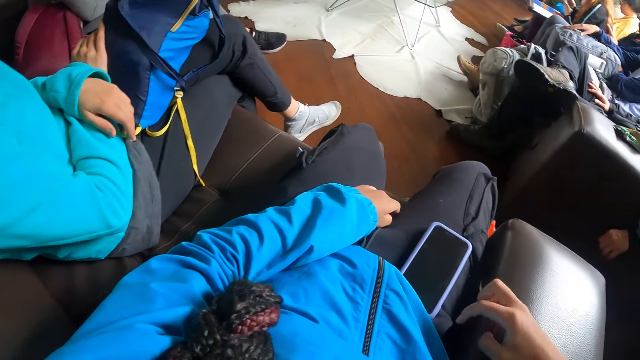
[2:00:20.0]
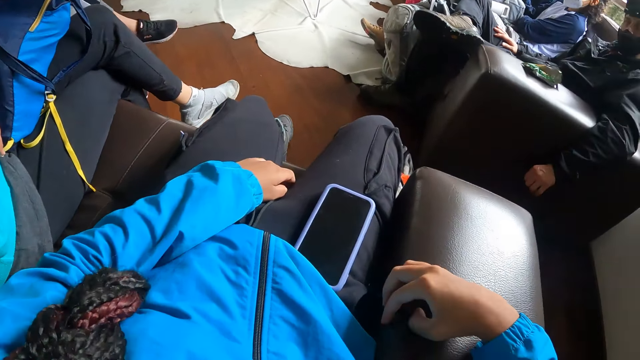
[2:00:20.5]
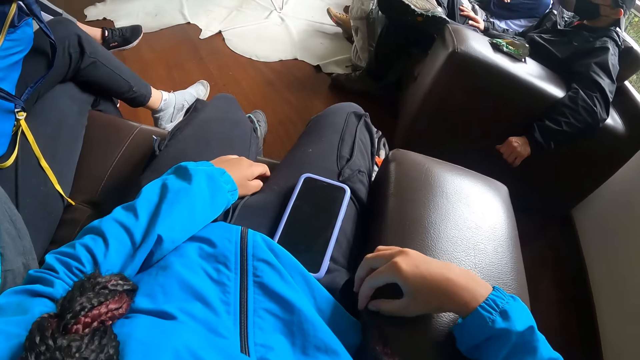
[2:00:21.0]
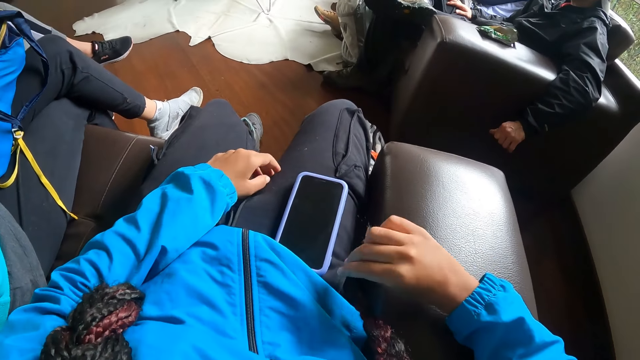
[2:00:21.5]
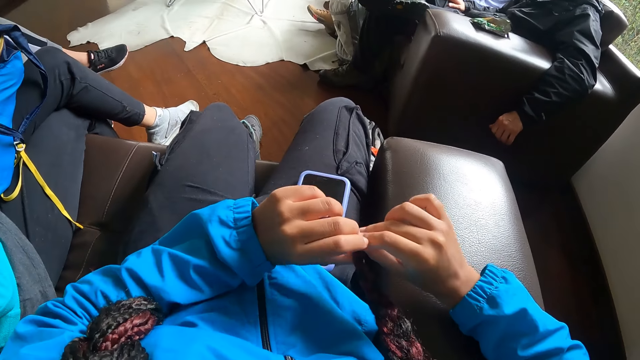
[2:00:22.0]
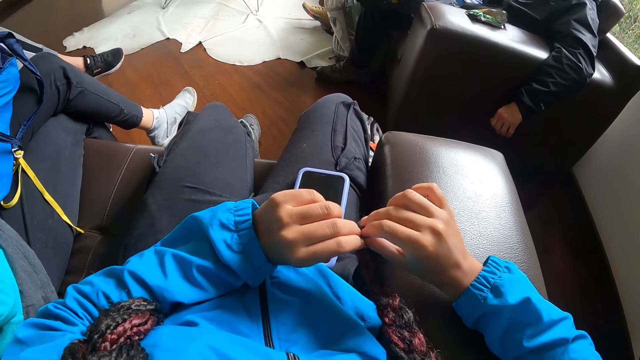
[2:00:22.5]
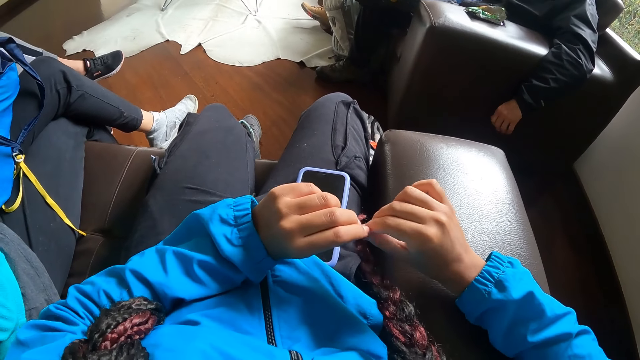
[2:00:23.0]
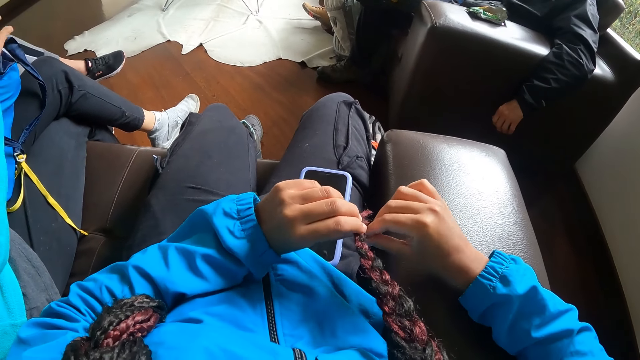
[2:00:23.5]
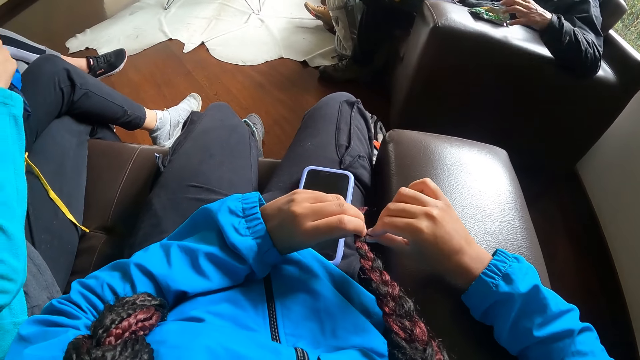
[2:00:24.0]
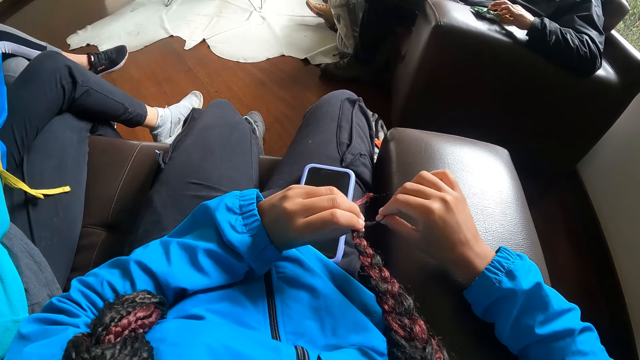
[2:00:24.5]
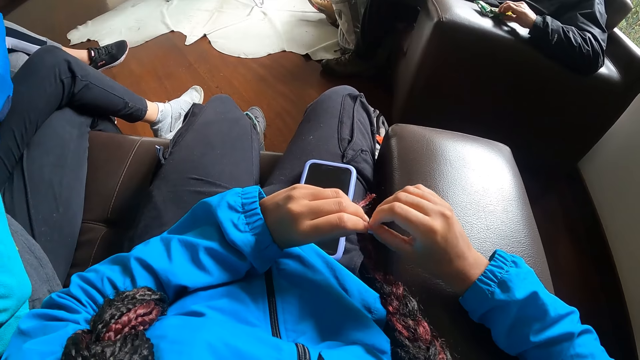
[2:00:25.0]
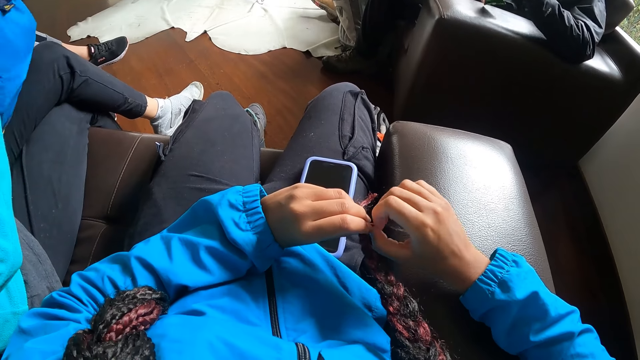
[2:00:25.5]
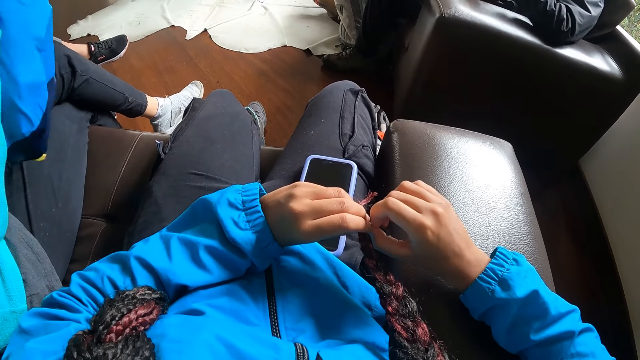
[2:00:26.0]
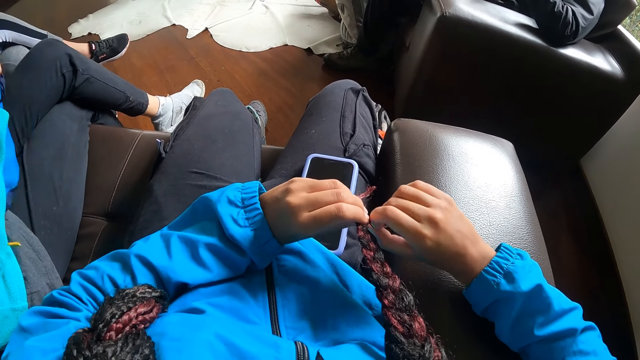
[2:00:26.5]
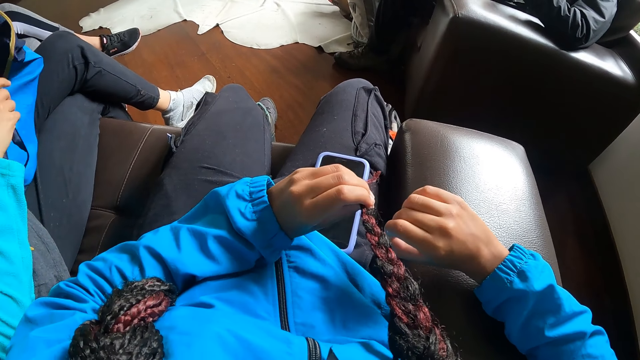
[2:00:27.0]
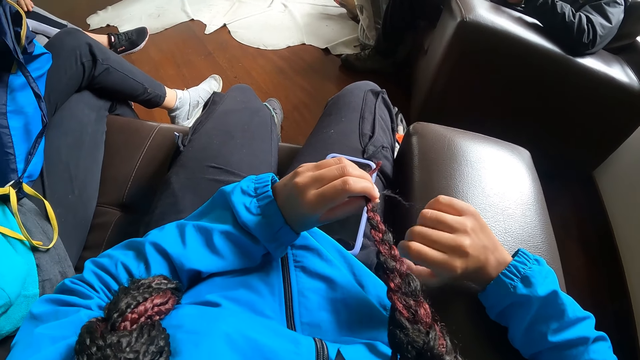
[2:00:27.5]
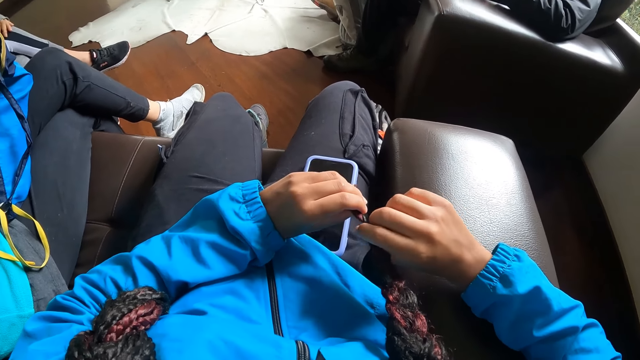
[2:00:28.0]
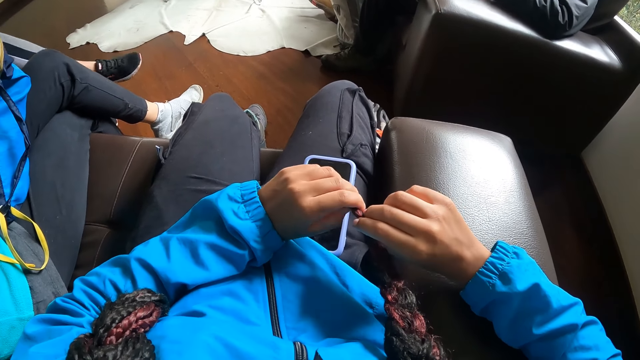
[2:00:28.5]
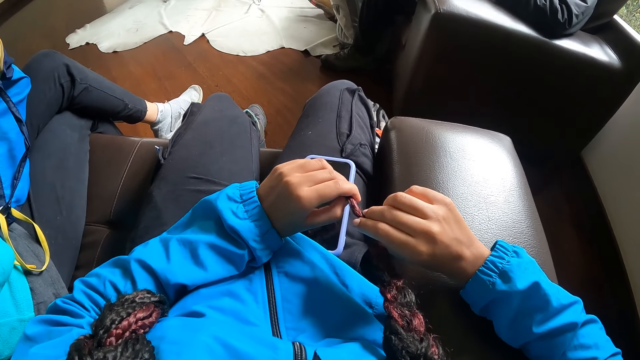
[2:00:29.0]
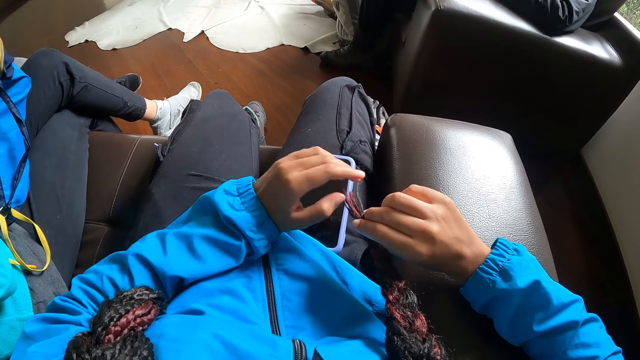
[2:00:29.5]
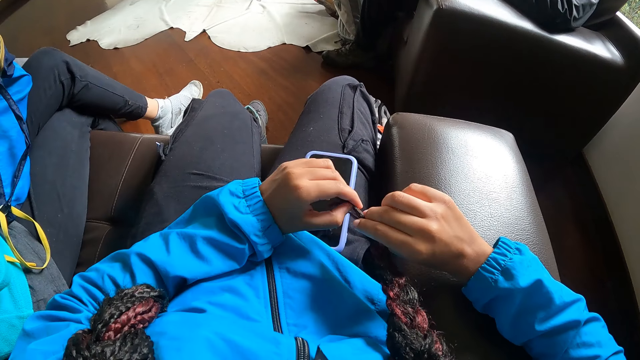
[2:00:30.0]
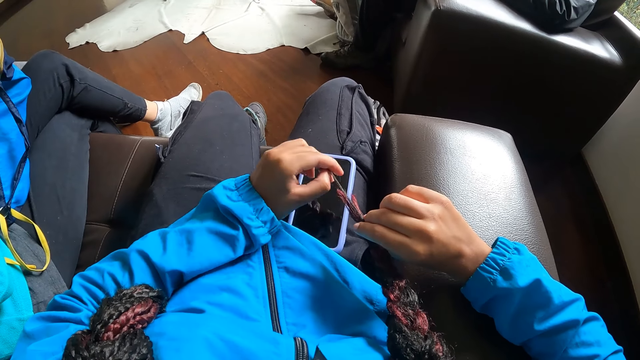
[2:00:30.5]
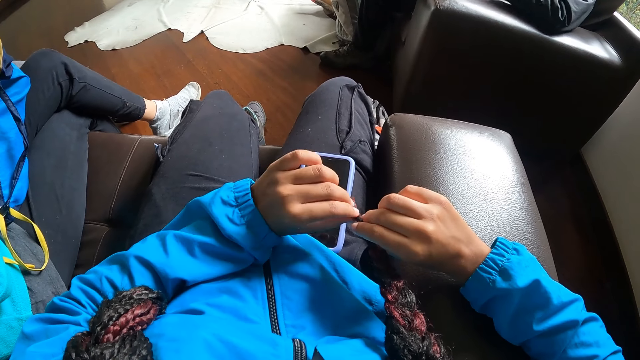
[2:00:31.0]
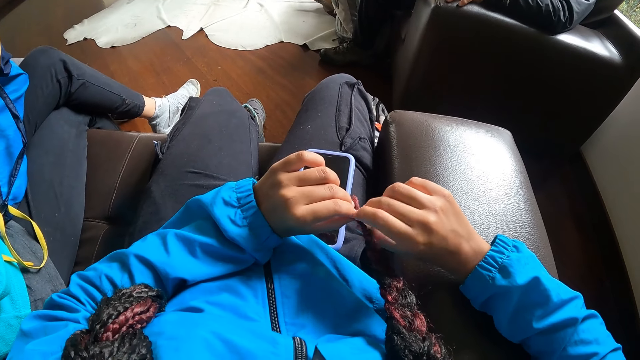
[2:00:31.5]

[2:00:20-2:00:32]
The camera wearer touches her hair with both hands.

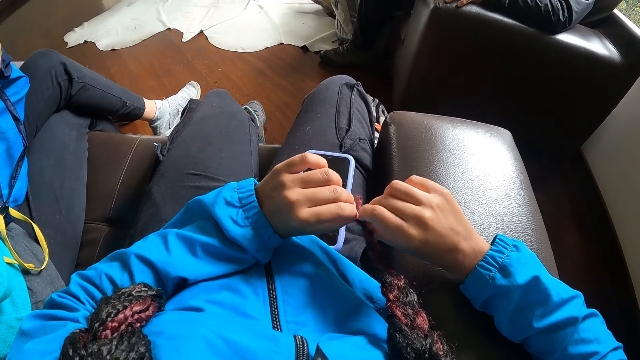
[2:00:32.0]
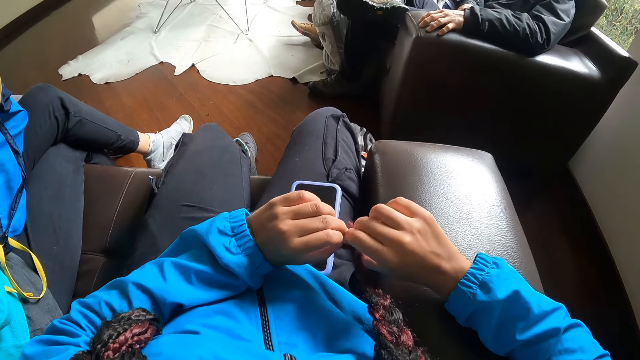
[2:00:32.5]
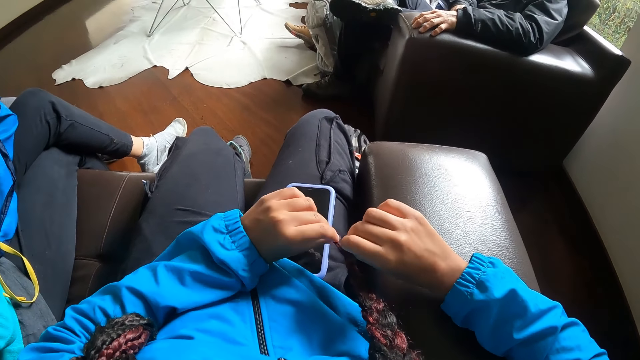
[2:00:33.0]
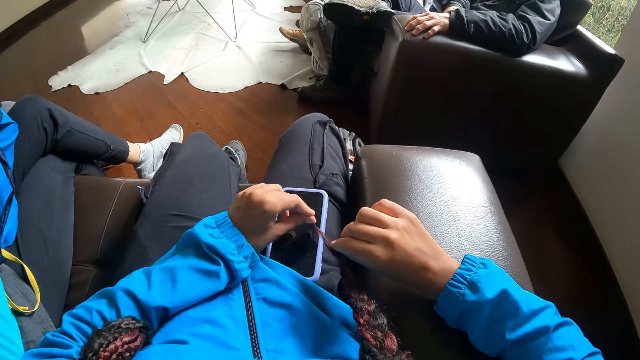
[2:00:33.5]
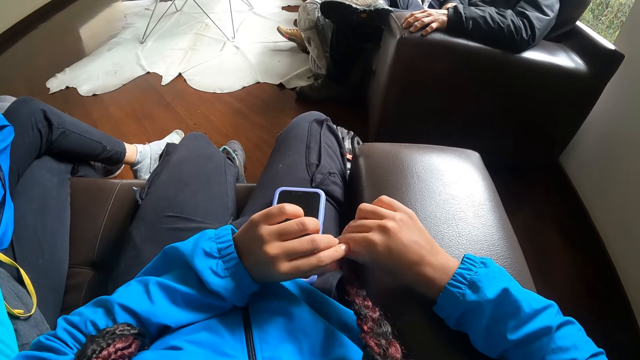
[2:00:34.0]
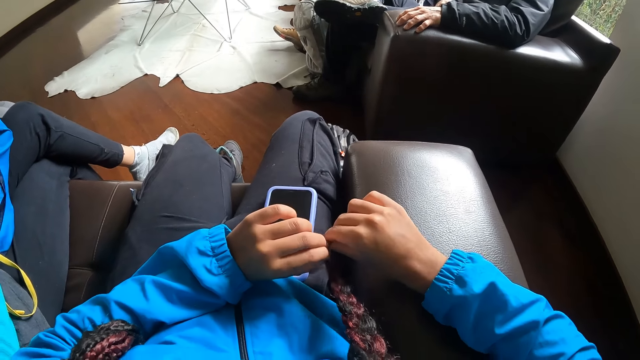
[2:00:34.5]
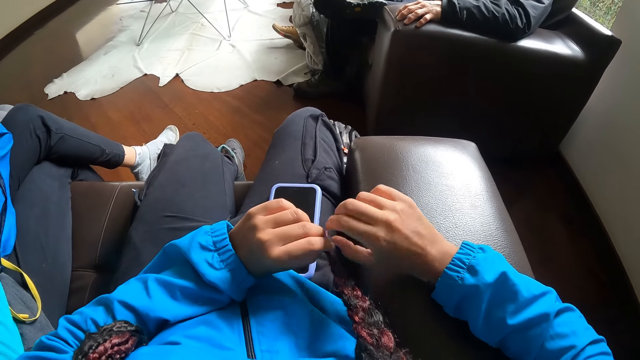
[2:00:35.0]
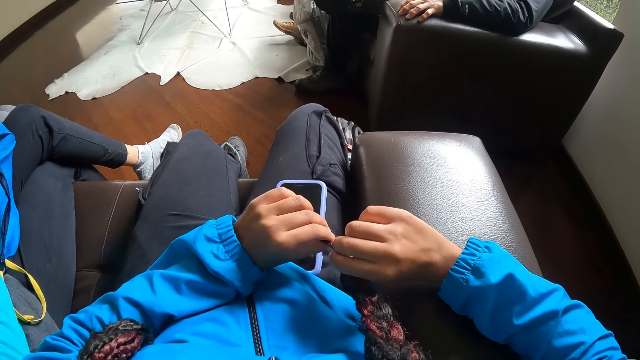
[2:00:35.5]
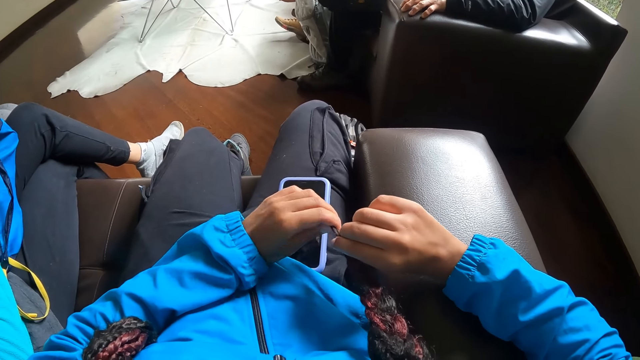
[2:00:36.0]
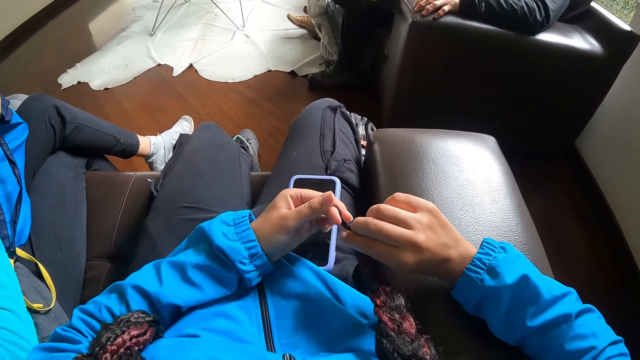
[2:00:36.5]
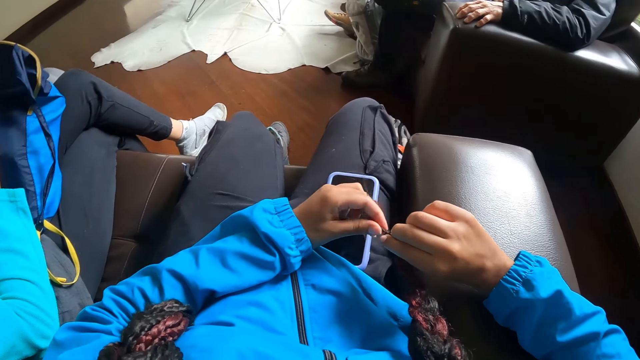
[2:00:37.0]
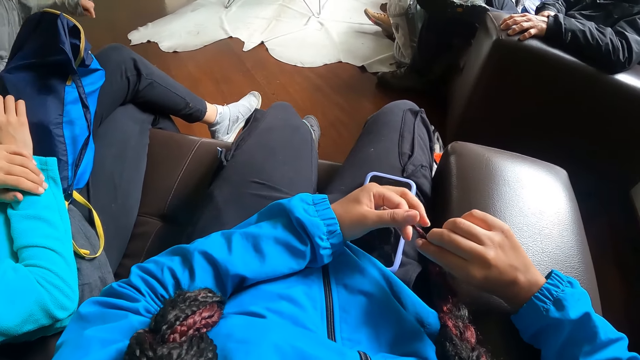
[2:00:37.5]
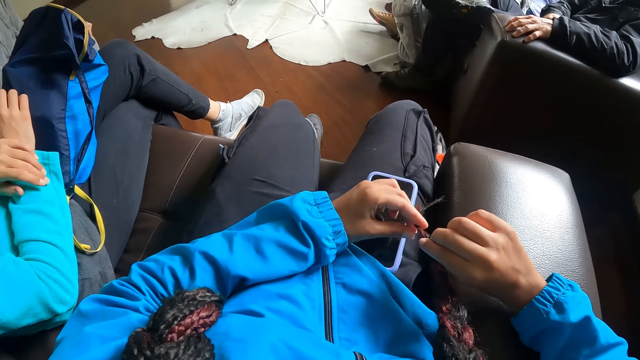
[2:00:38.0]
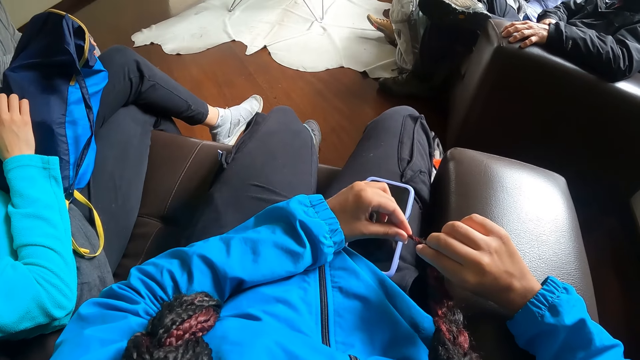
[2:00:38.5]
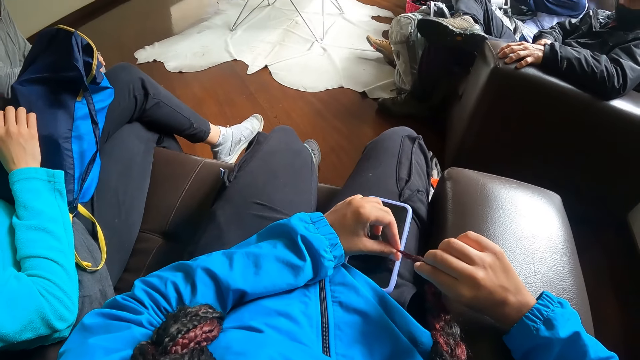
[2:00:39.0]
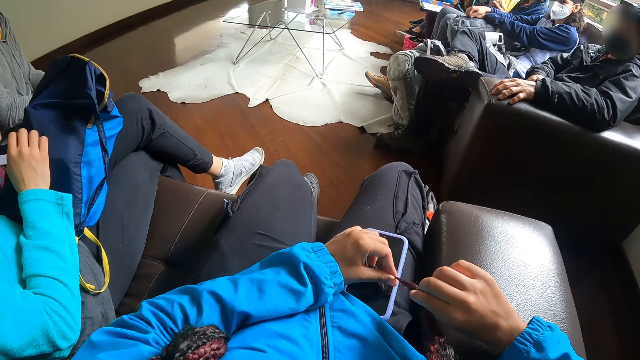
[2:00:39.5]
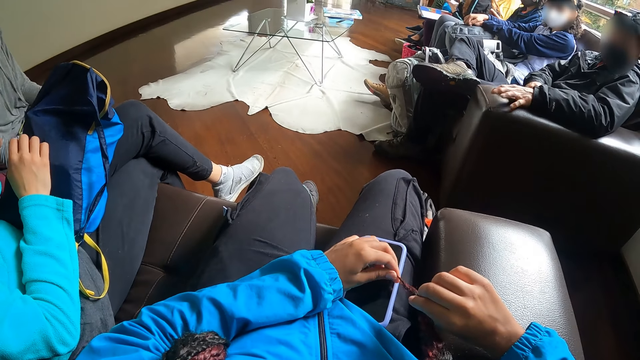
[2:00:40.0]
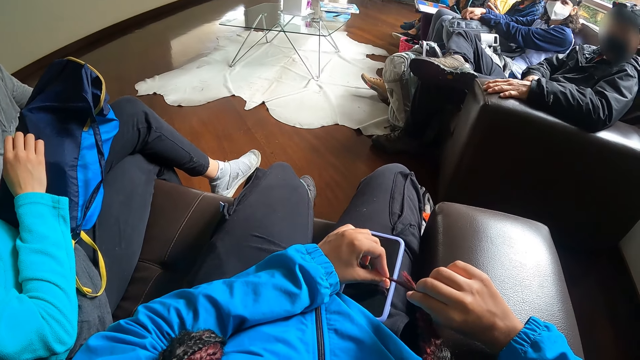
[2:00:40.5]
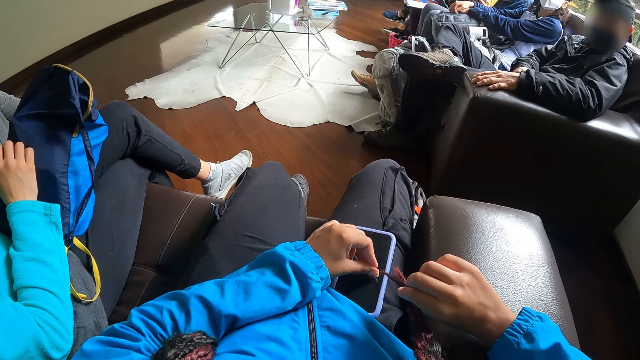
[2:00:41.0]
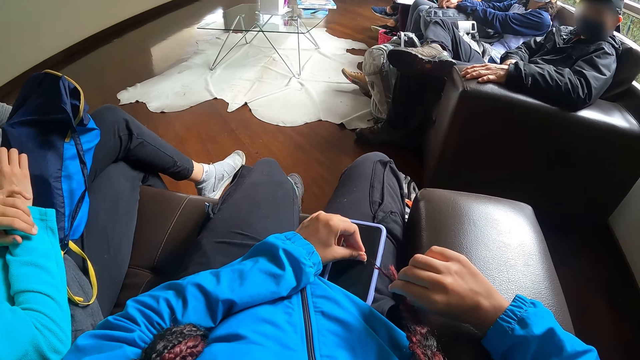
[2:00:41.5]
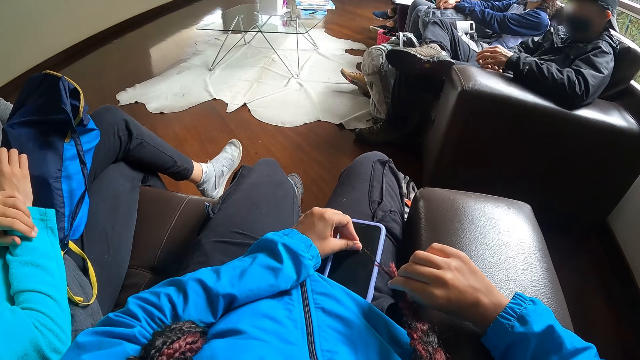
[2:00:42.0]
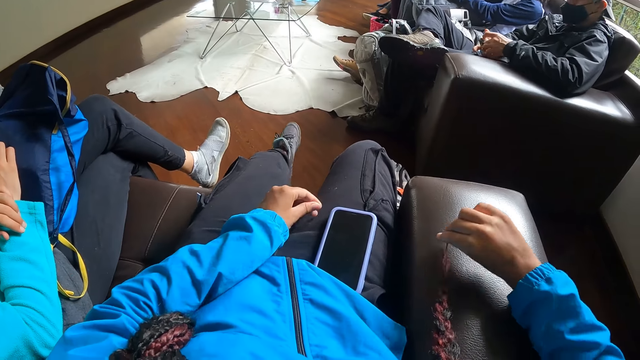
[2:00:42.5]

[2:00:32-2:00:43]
The camera wearer touches hair.
